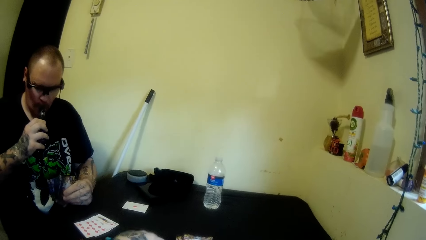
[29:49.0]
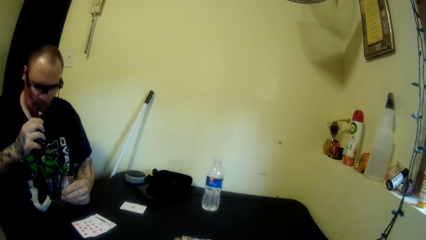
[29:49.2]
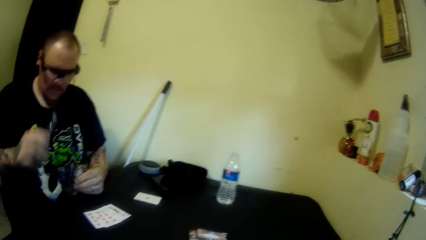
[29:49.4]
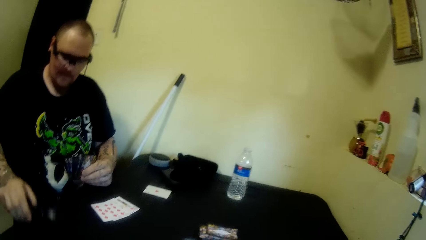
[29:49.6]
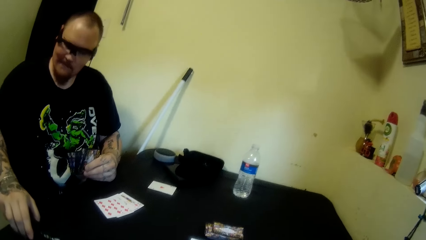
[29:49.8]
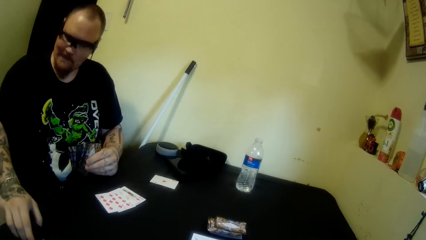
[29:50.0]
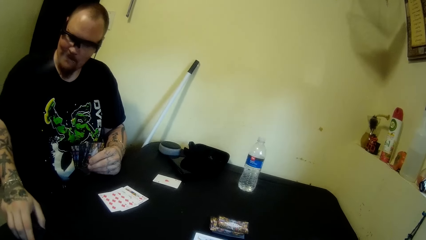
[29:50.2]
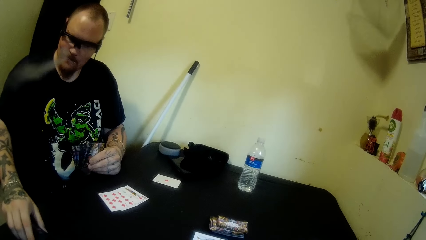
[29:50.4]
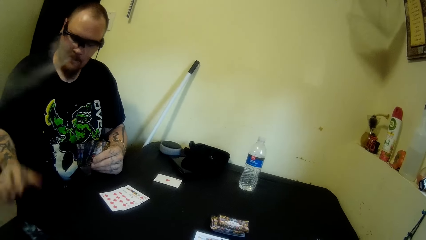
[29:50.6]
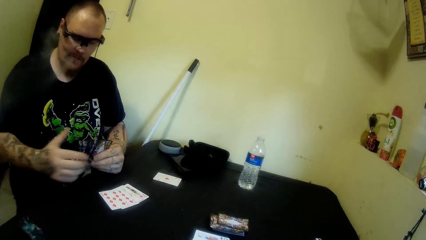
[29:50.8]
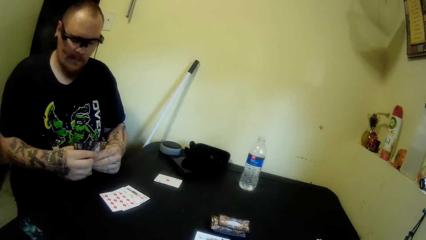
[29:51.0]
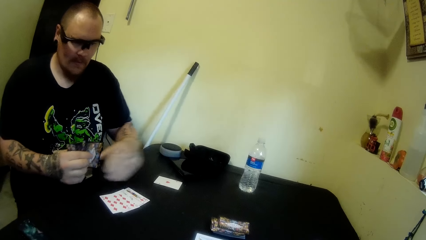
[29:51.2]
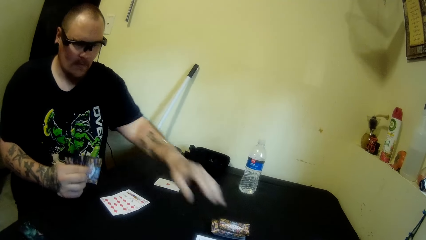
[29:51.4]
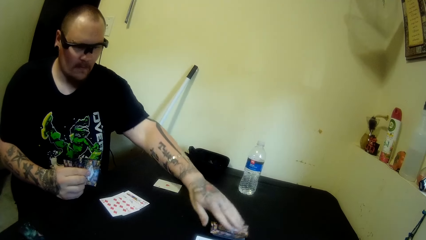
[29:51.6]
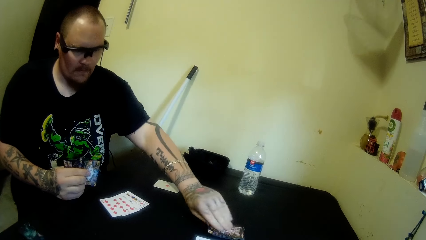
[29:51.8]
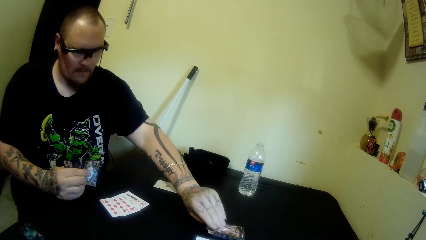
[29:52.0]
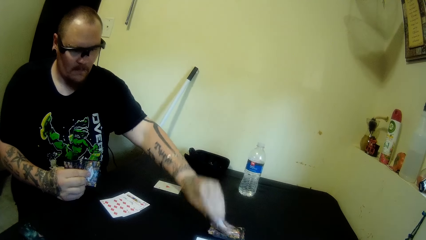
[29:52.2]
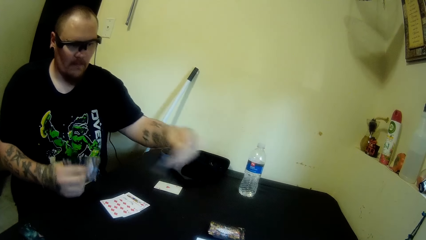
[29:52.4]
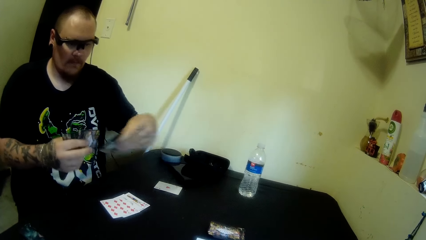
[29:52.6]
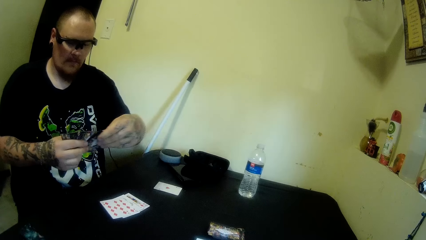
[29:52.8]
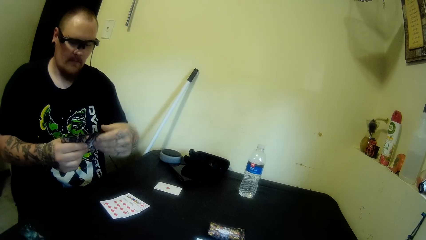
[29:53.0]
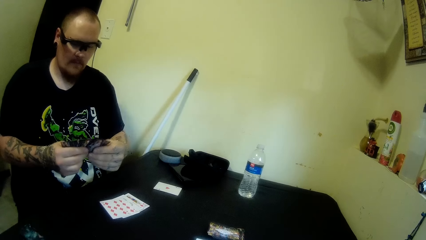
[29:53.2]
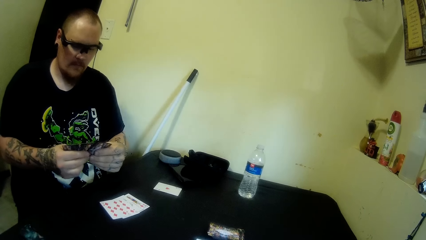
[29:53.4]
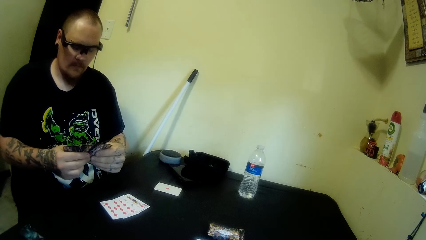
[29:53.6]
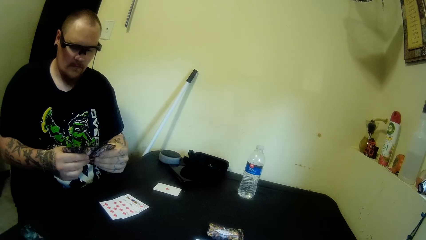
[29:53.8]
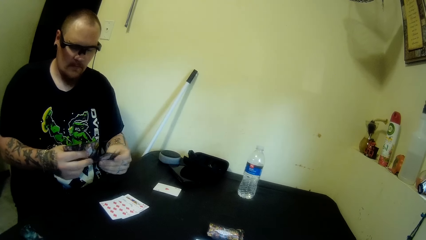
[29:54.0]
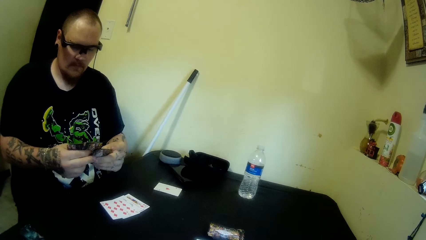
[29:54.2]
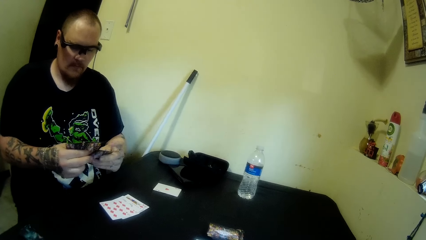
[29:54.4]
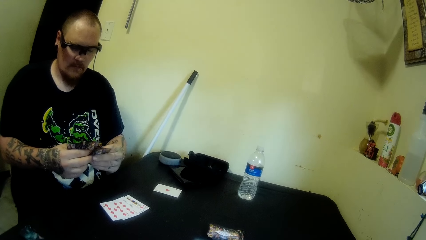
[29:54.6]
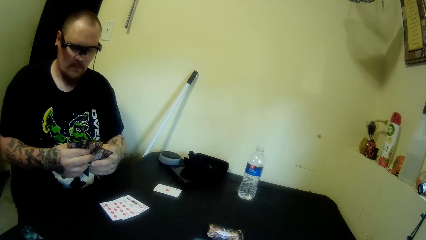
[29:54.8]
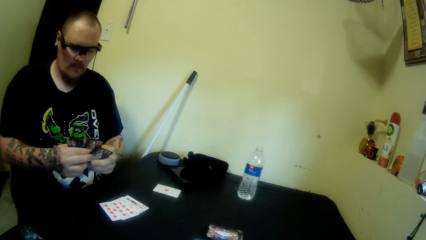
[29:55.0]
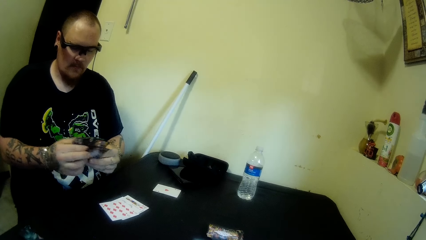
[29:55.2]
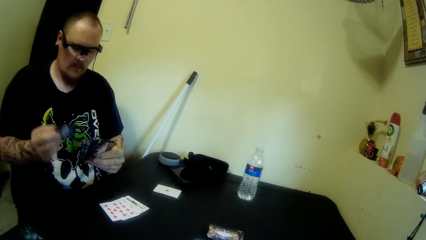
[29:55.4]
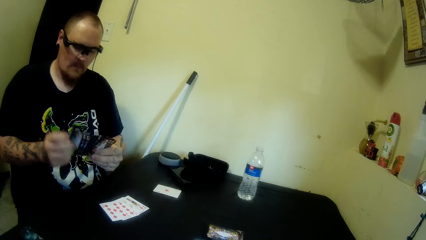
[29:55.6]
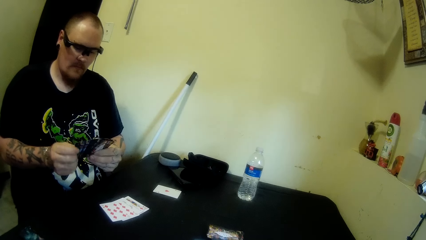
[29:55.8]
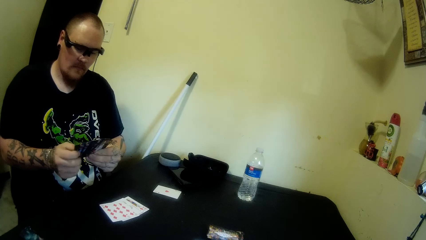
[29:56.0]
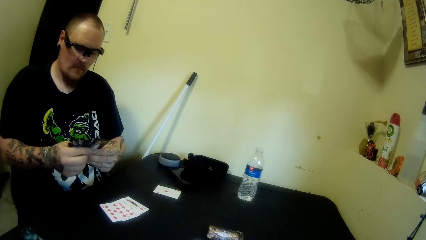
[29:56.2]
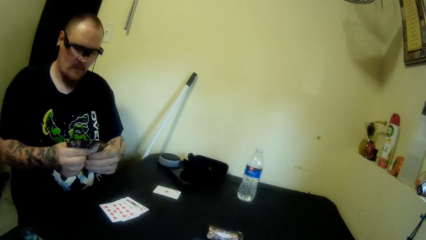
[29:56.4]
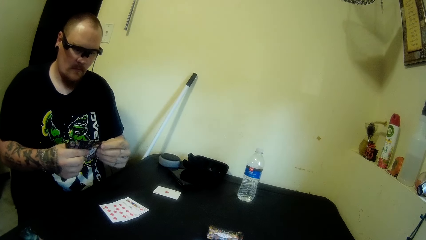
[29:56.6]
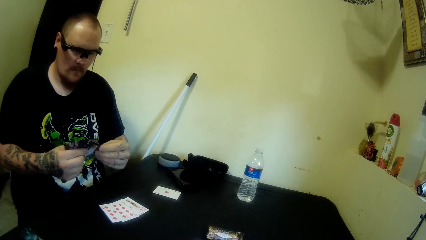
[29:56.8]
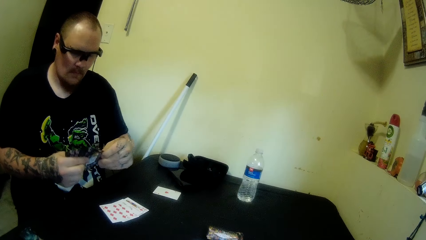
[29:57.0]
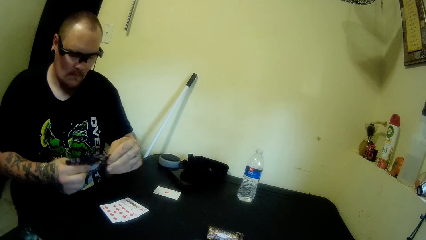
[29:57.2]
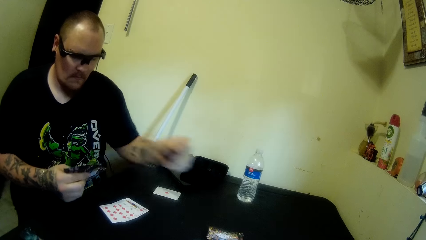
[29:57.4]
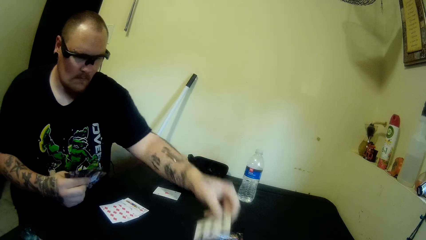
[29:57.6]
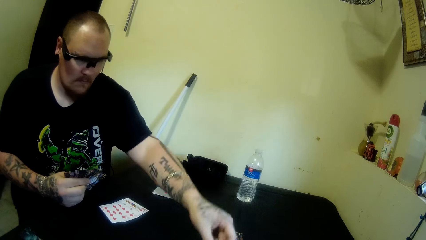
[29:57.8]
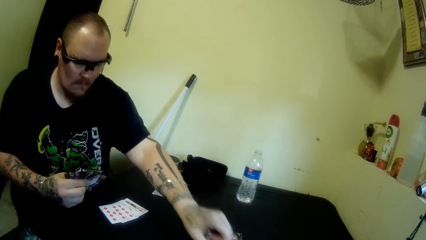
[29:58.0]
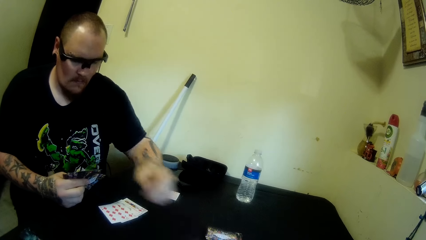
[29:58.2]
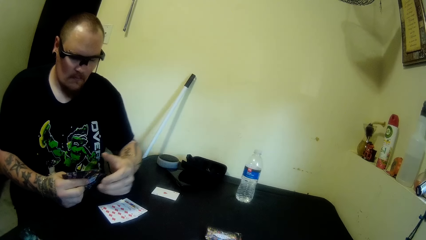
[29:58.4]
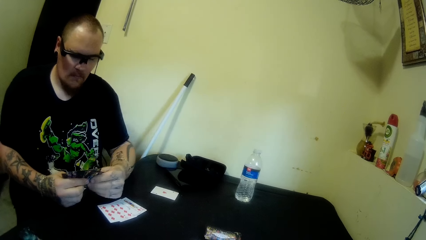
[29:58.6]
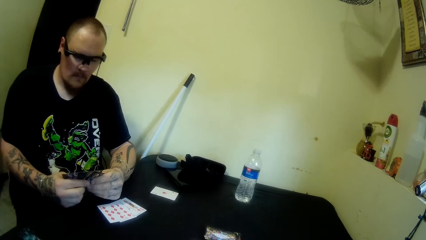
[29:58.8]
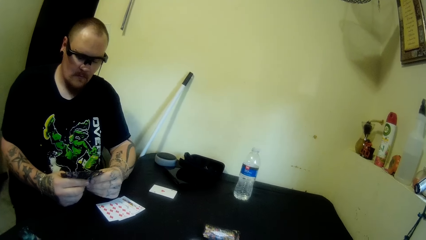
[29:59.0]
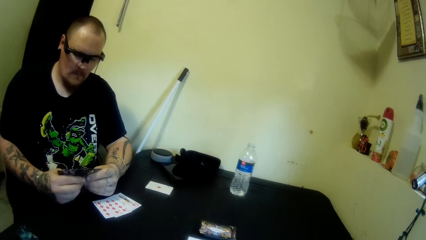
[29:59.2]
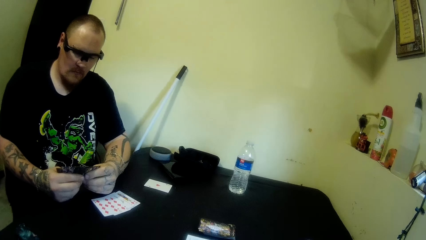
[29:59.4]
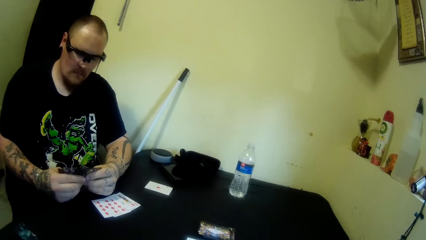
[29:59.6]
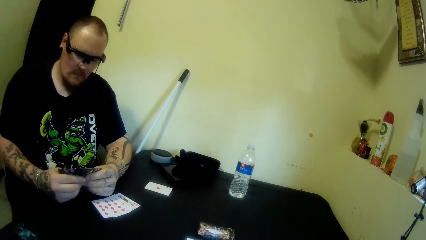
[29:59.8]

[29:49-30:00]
A man drops the hookah on the table. The man holds the cards with both hands. He pulls his hand off the card. He picks up a card from the table. He puts the card behind the cards. He holds the cards with both hands. He puts the card between his fingers. He arranges the cards in his hand. He holds the cards with both hands. He picks a card. He puts the card on top of a card. He holds the cards with both hands. He picks a card. He drops the card on the table. He holds the cards with both hands.
